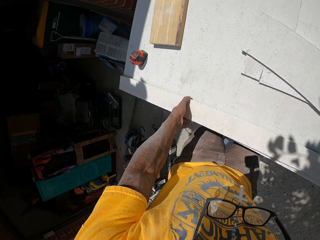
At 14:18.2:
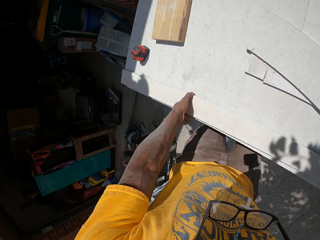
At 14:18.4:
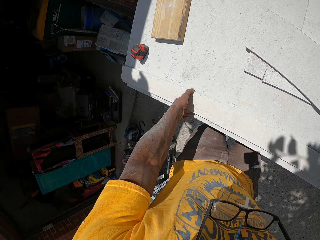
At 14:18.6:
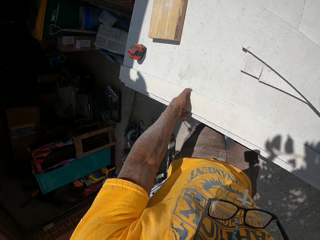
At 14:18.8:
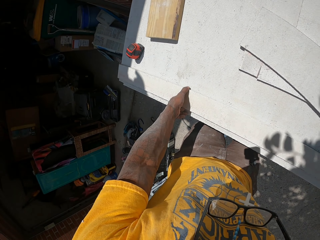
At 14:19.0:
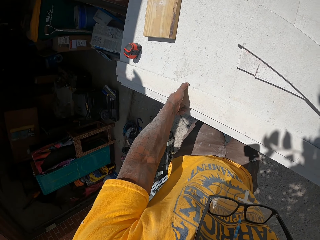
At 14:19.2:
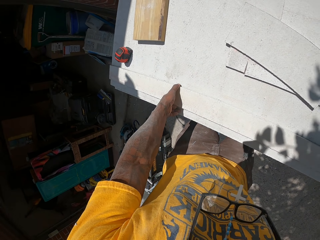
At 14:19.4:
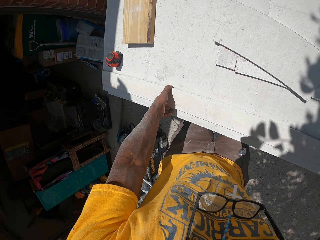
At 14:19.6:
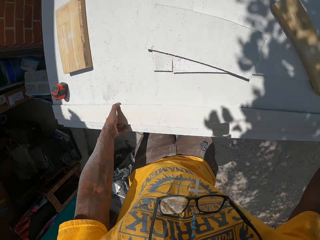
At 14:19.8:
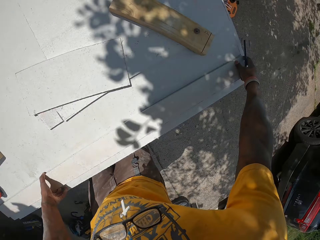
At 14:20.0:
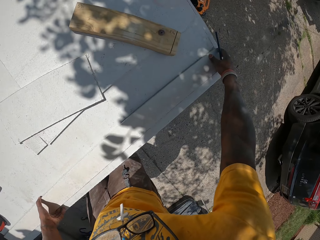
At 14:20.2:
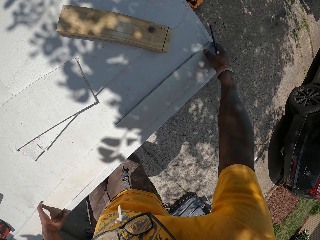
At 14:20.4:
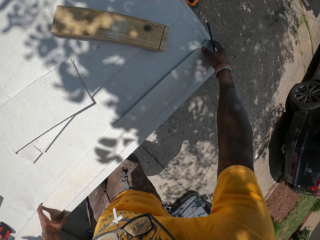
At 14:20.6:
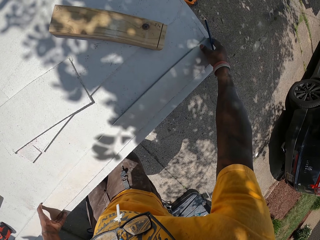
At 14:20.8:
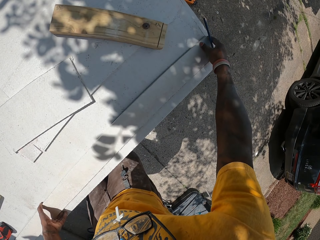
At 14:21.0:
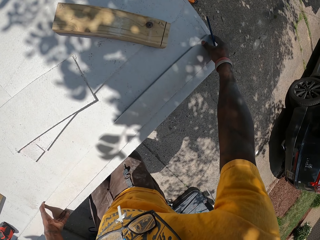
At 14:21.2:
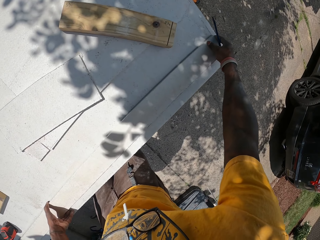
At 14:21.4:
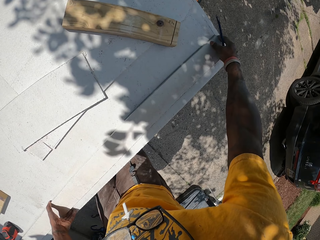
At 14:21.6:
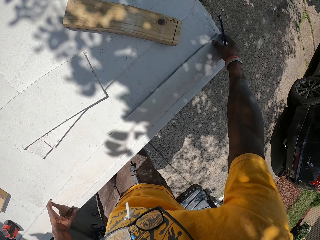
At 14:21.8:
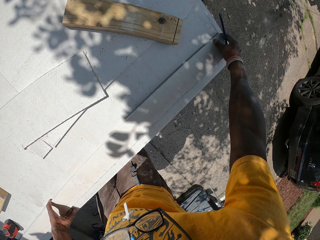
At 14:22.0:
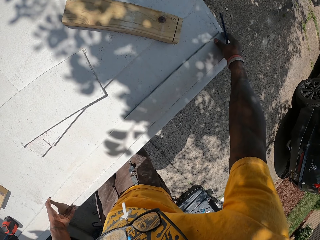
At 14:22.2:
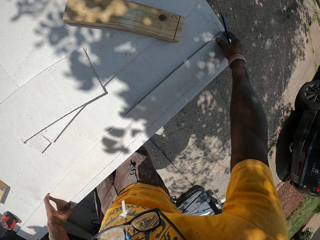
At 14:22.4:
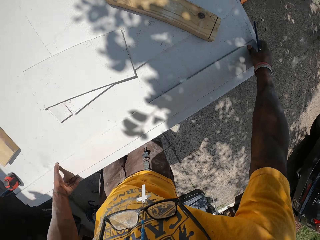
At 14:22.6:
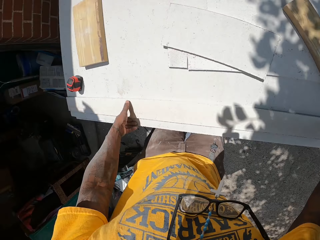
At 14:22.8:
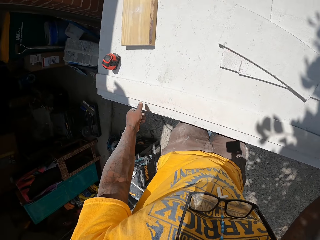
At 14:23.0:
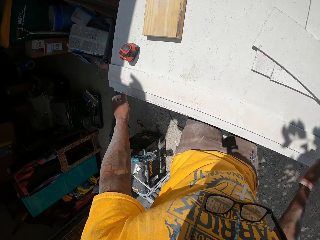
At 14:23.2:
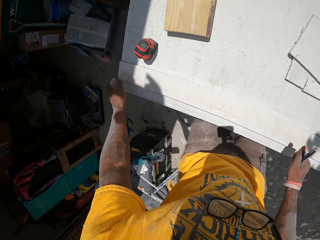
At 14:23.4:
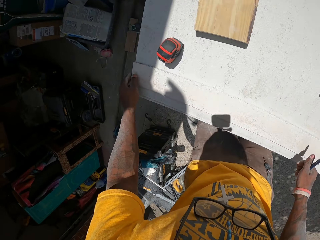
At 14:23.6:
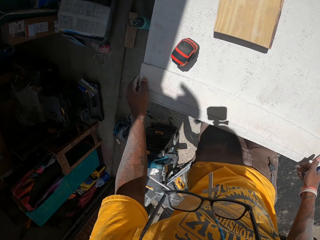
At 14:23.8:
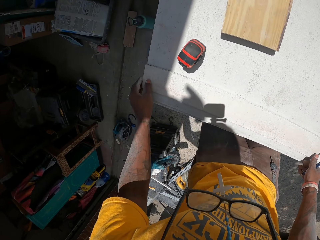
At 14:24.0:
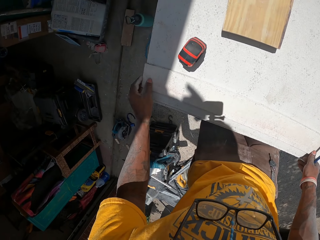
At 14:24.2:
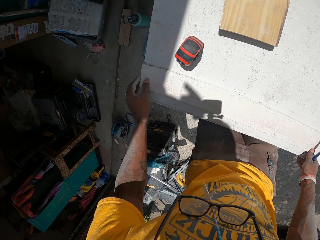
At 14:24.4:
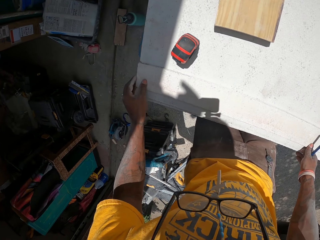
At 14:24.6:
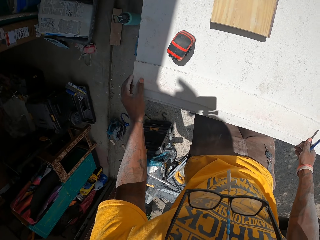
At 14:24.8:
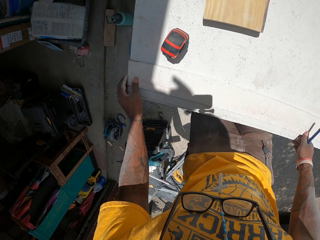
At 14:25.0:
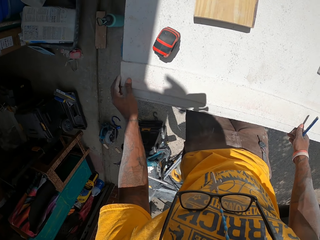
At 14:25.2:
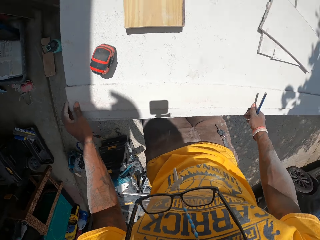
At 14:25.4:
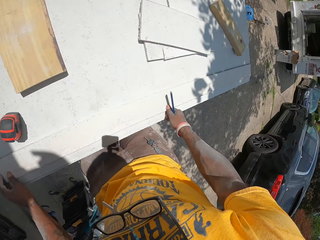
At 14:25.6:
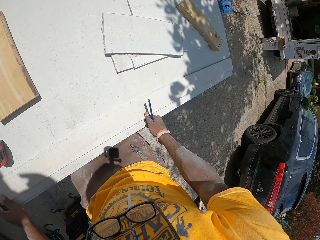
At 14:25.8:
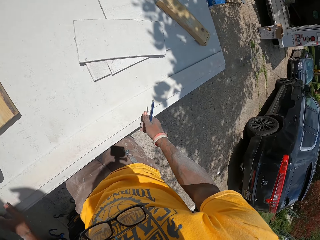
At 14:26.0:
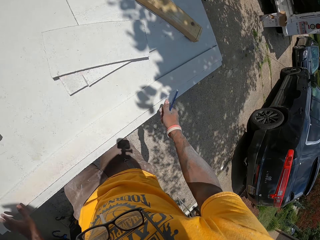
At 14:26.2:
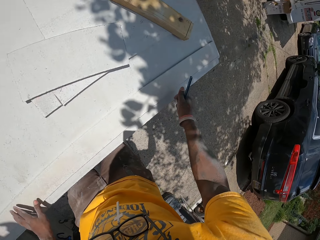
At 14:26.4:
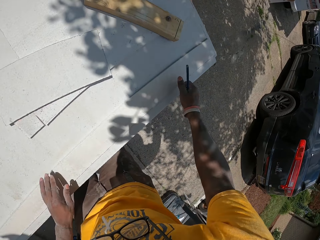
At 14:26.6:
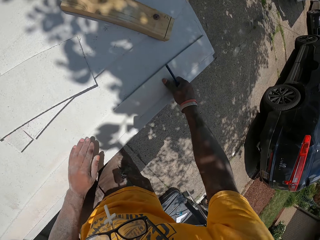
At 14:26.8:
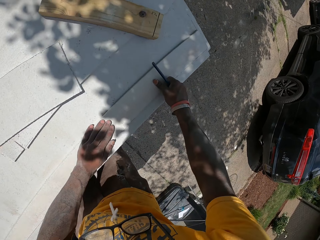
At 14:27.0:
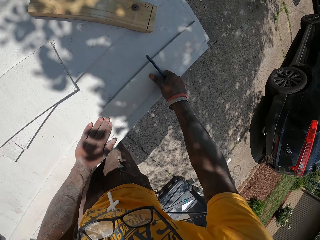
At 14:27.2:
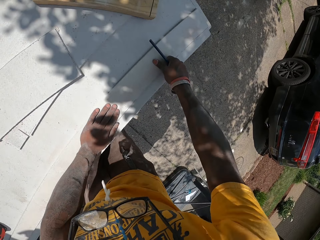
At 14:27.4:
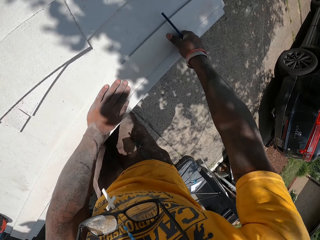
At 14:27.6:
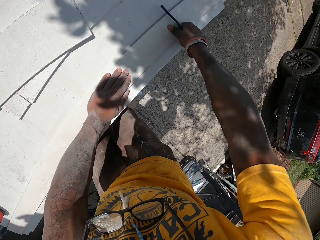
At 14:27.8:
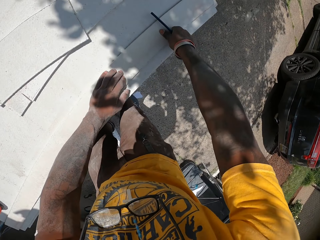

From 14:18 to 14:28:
The camera wearer holds down the wood.

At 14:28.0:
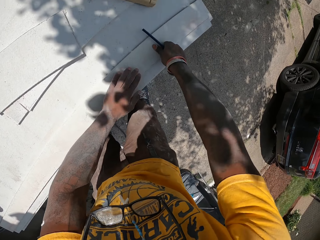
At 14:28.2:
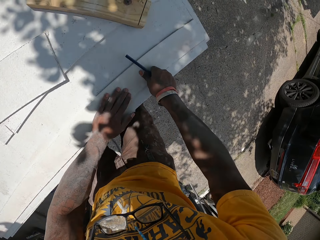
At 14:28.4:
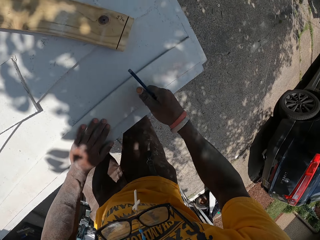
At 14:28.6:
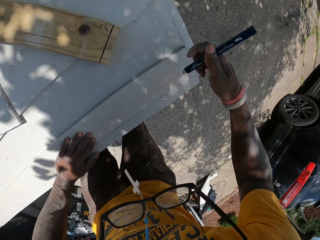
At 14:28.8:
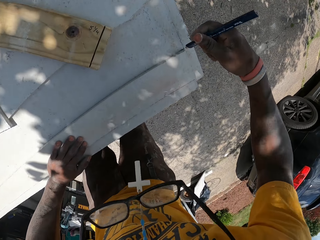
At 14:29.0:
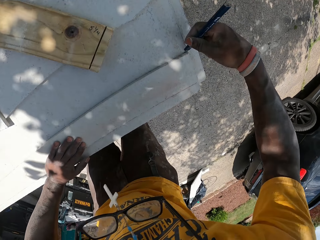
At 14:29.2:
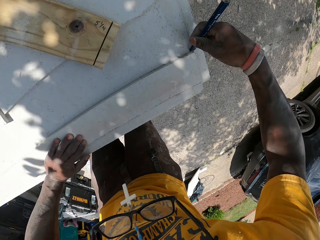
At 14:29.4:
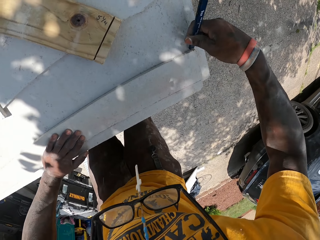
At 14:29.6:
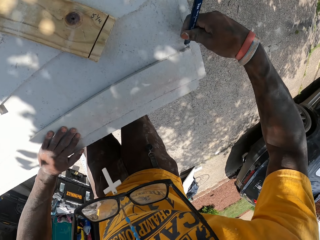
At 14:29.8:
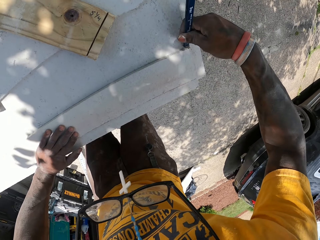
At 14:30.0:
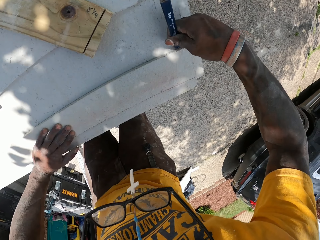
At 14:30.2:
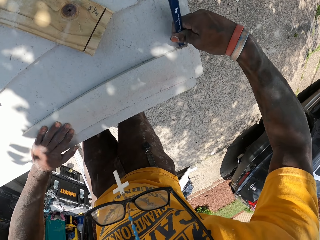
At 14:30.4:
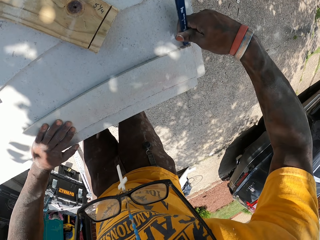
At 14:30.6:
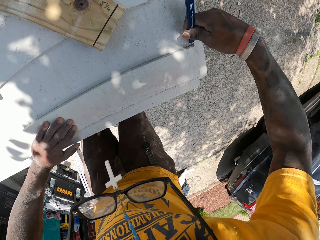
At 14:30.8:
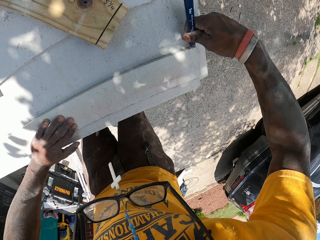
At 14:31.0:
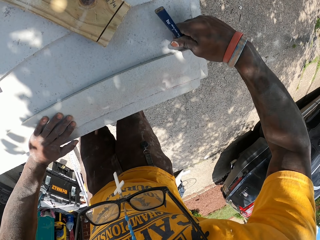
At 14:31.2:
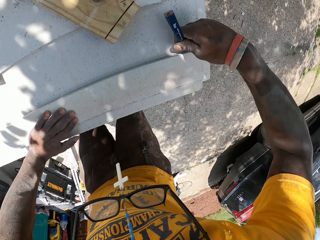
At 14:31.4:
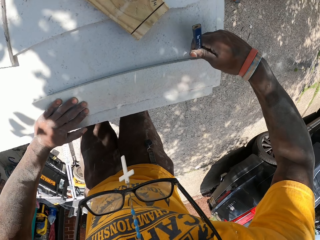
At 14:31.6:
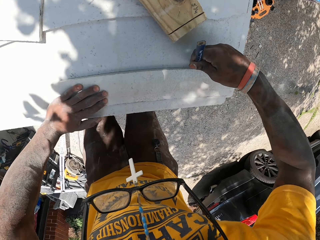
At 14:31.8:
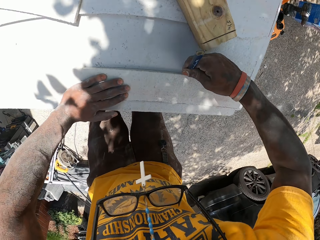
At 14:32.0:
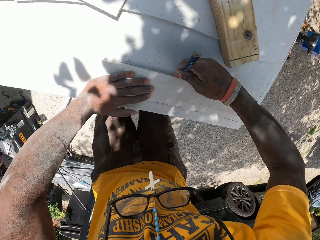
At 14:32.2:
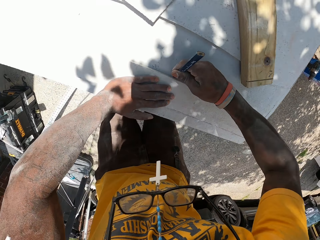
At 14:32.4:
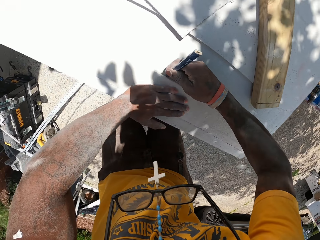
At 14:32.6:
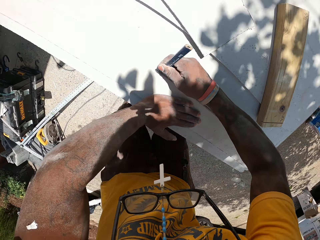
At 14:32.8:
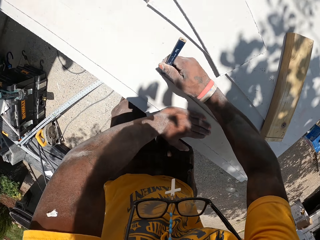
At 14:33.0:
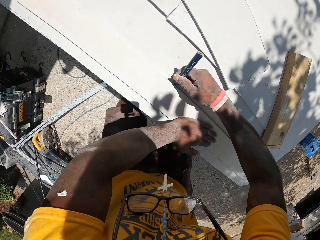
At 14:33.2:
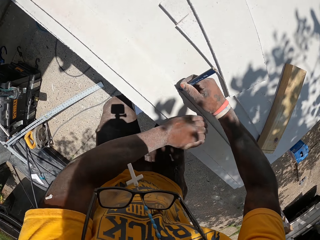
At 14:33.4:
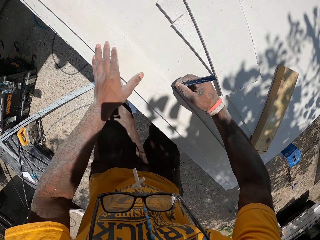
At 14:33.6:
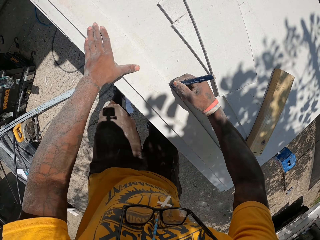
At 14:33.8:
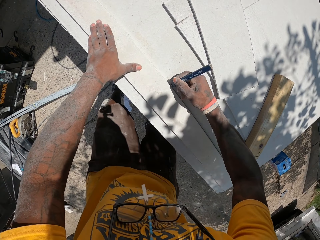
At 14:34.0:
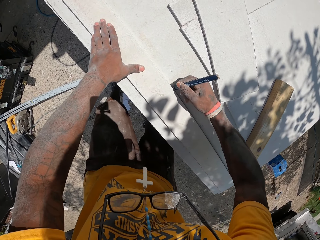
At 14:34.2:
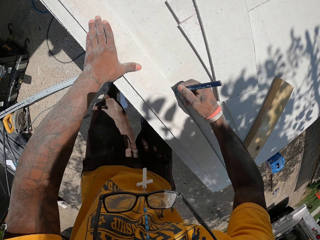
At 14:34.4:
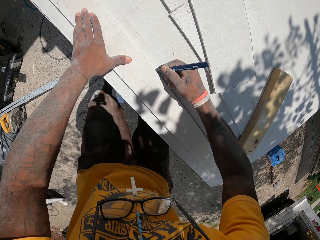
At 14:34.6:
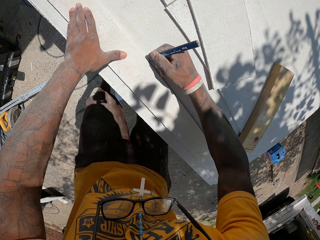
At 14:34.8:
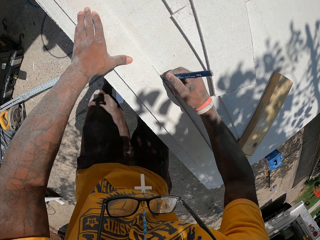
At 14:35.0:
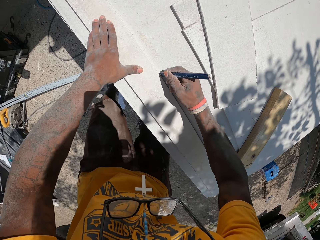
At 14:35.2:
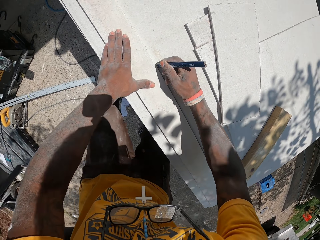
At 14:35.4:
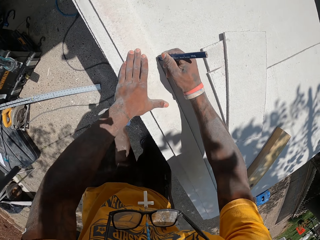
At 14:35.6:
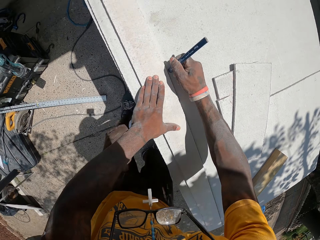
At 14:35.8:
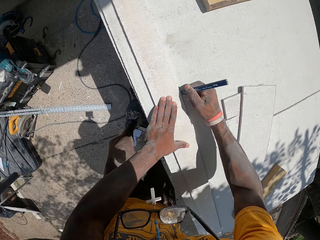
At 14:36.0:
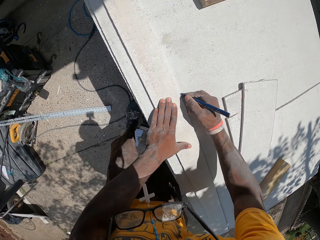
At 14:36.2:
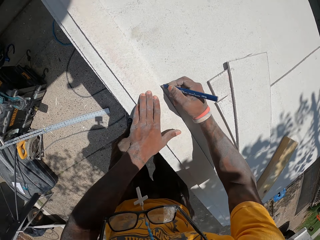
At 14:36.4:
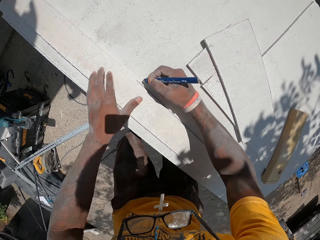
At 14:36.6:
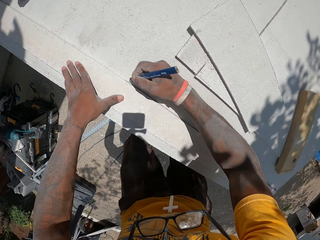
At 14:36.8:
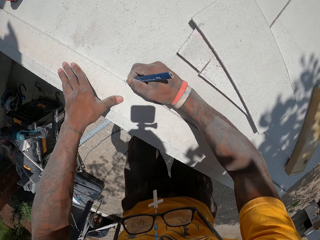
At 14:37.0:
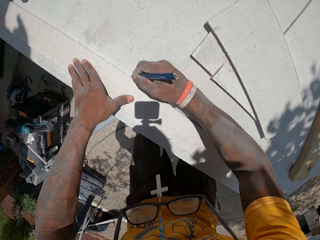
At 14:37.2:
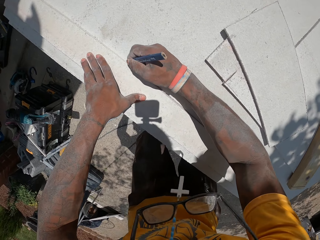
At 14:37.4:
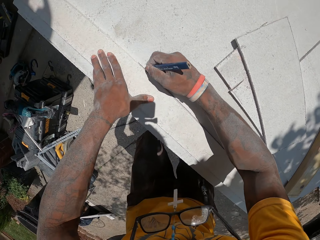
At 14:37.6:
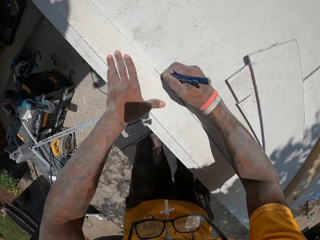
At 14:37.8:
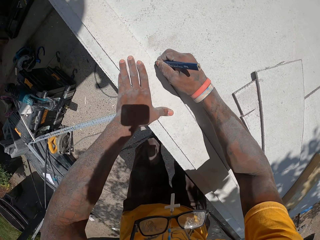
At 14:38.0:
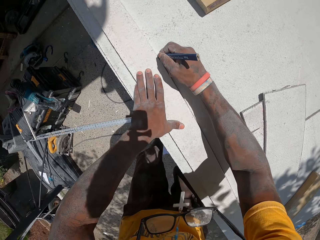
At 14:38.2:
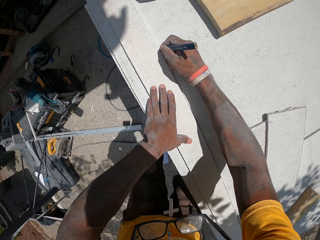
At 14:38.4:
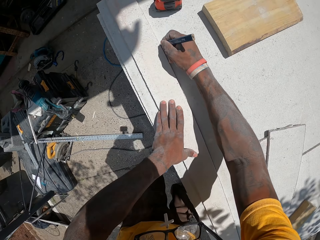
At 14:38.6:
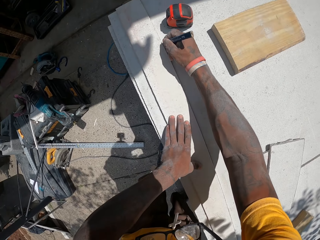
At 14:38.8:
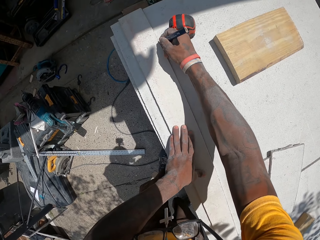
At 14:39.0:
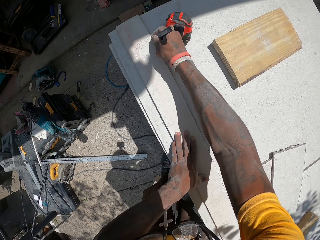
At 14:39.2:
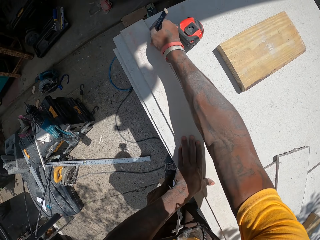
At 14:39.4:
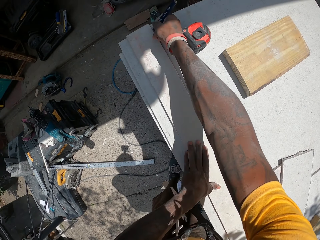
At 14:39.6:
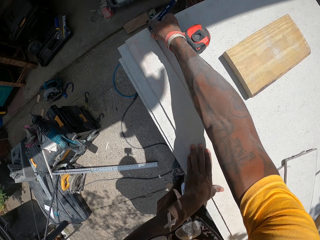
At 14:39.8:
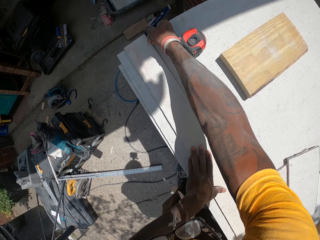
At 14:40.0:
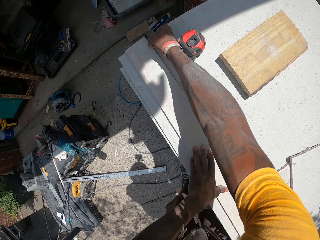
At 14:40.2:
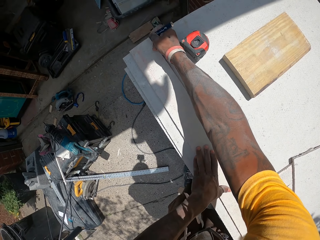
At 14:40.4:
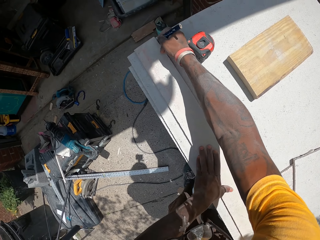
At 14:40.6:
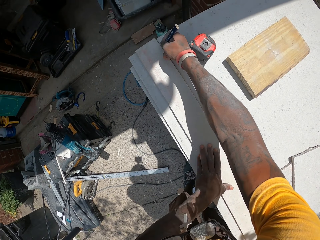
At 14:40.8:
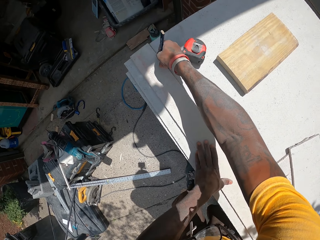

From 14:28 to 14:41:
The camera wearer draws a line through the slate edge with the pen in his right hand.
